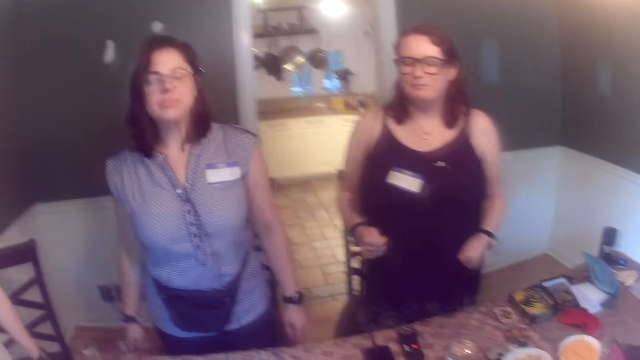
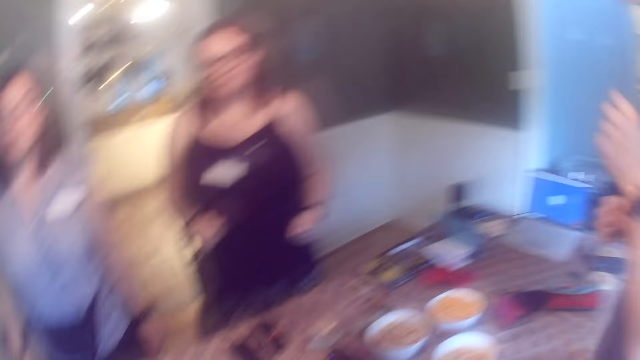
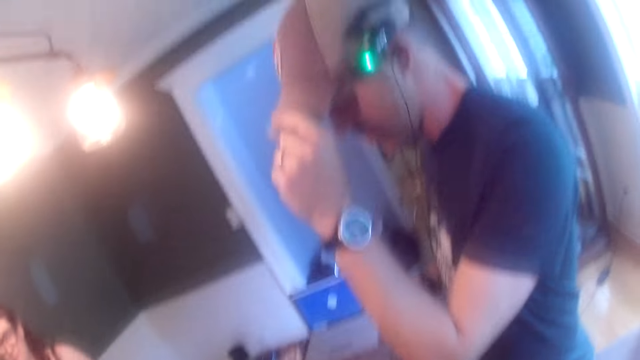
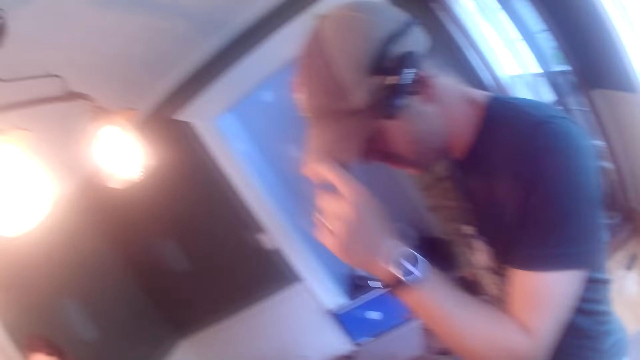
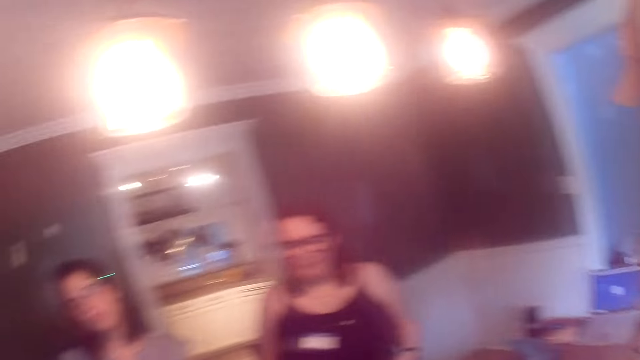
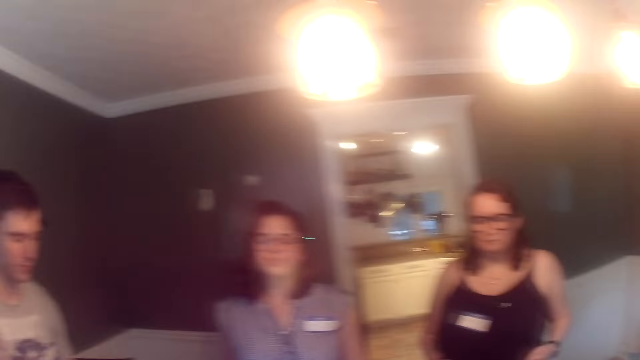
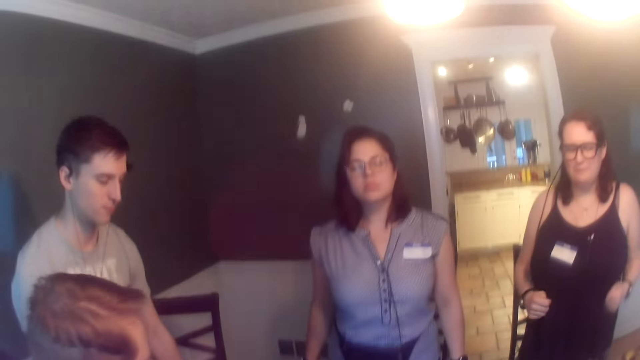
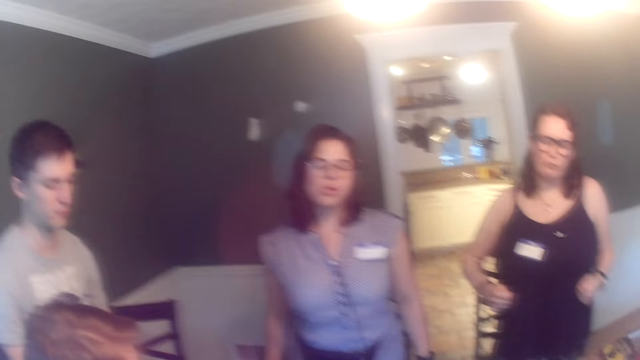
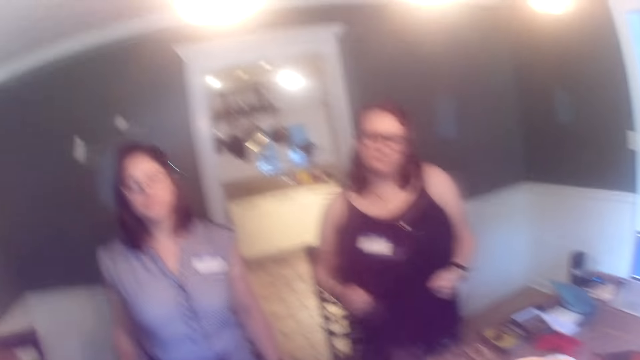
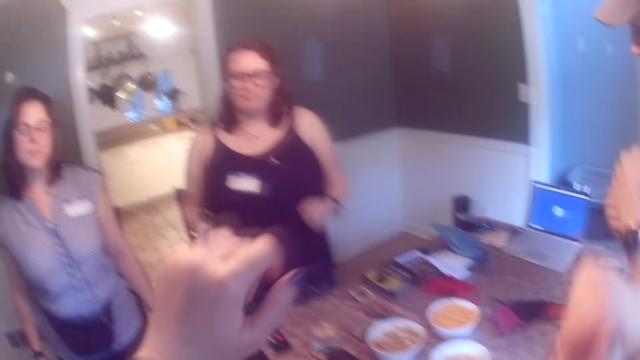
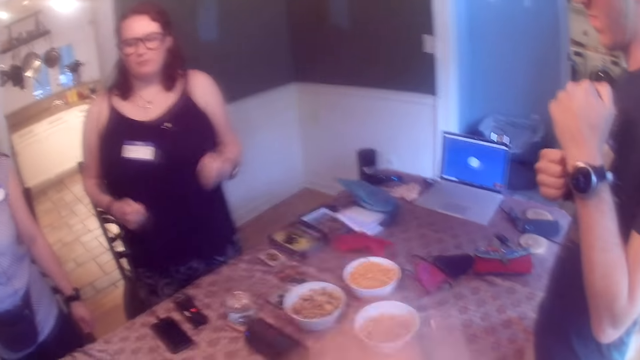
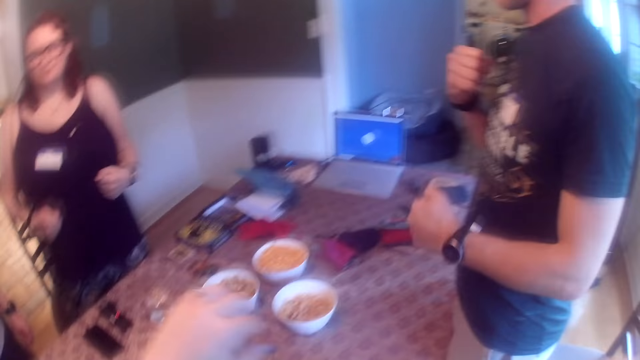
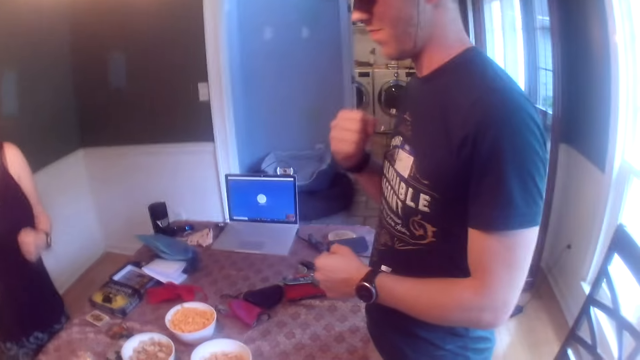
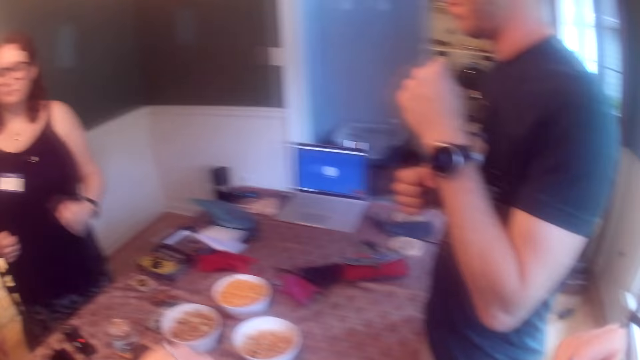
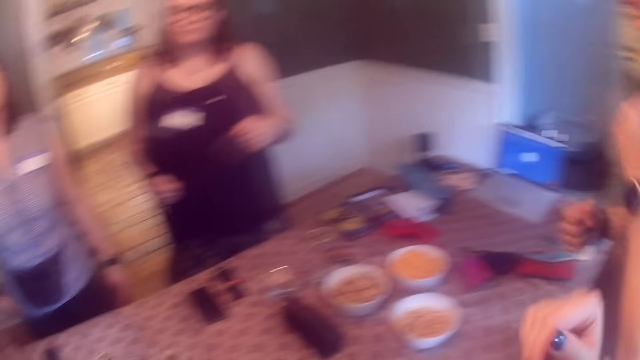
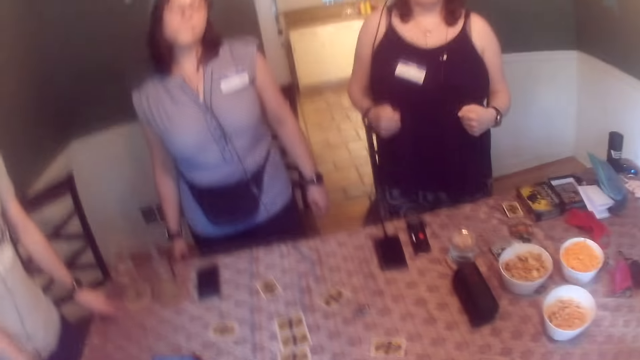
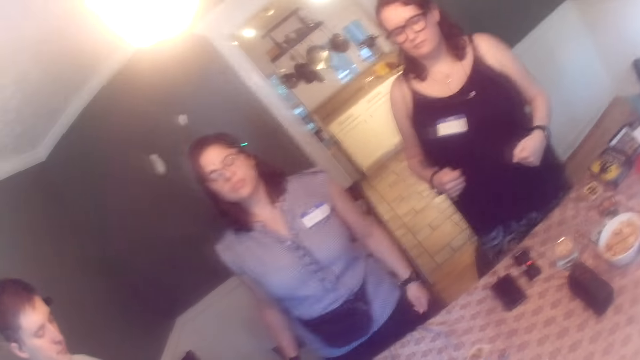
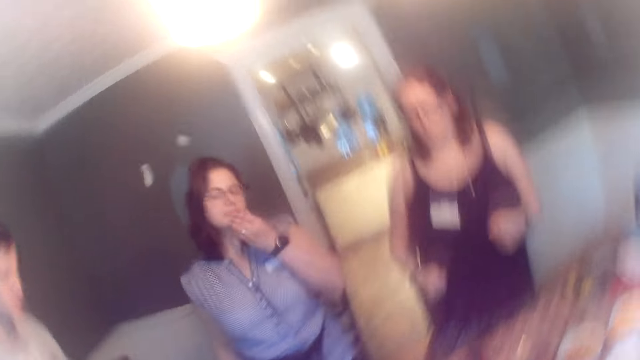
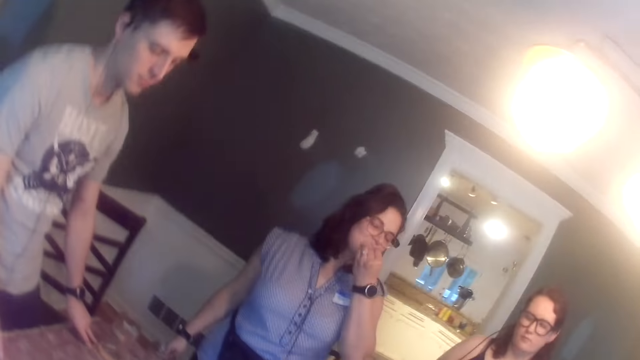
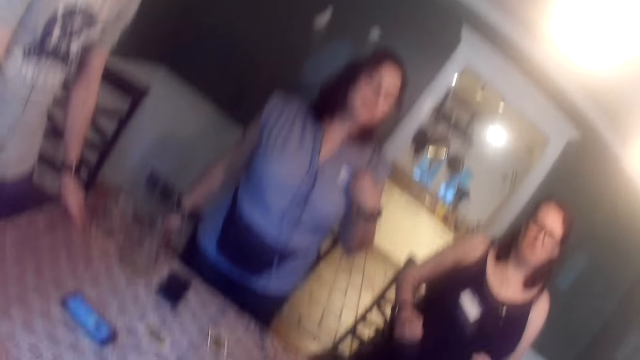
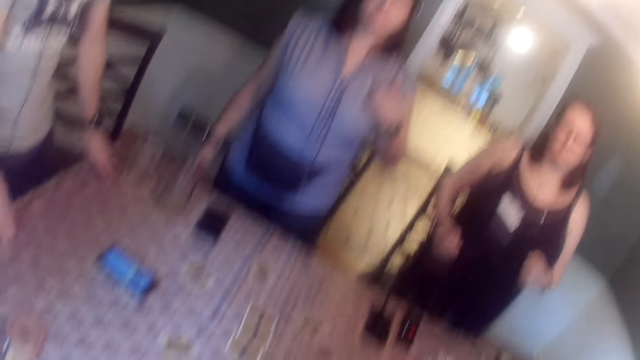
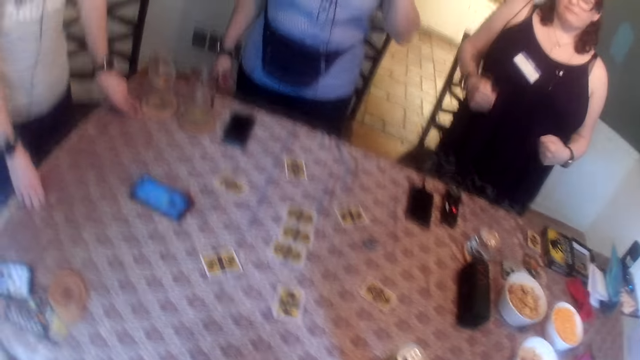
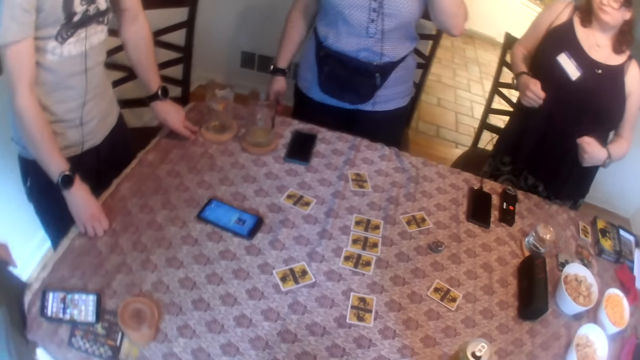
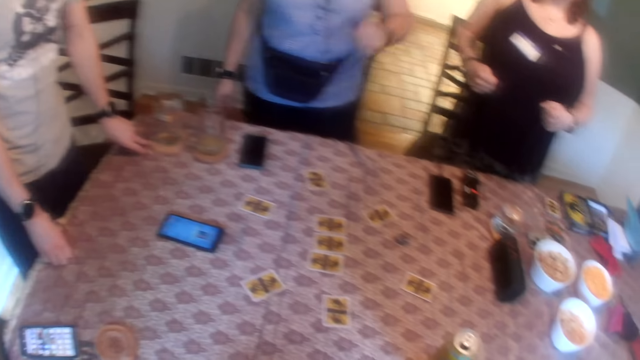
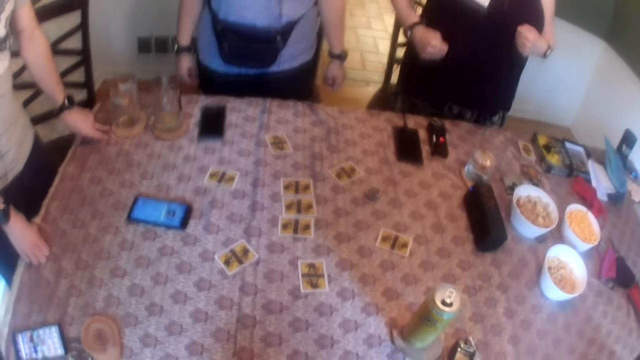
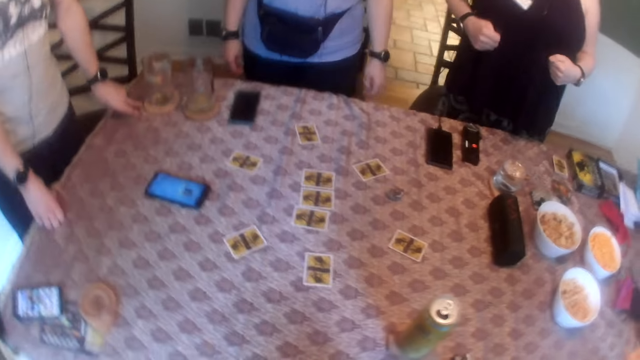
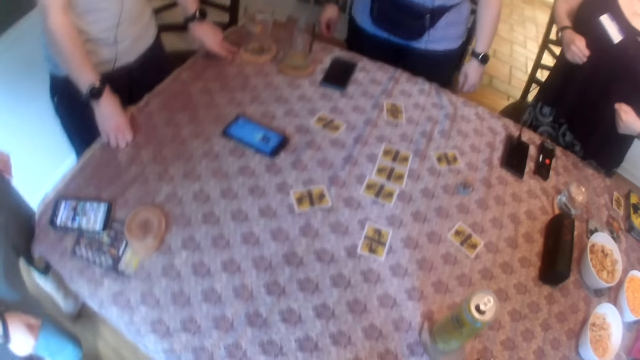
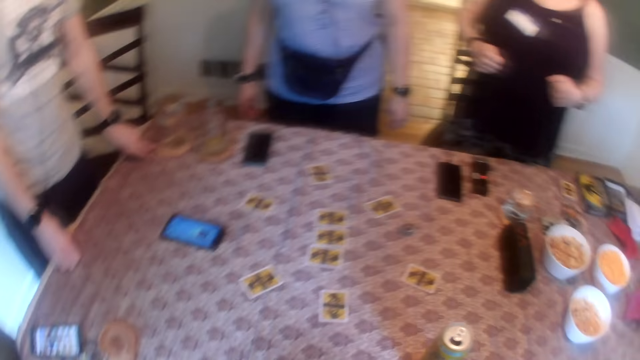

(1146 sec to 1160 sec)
A man dances and adjusts a cap on his head with his left hand. Another man dances. The camera wearer dances with people at the table. They look at the people at the table.

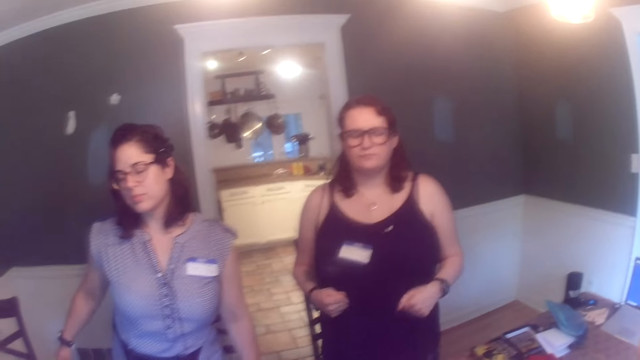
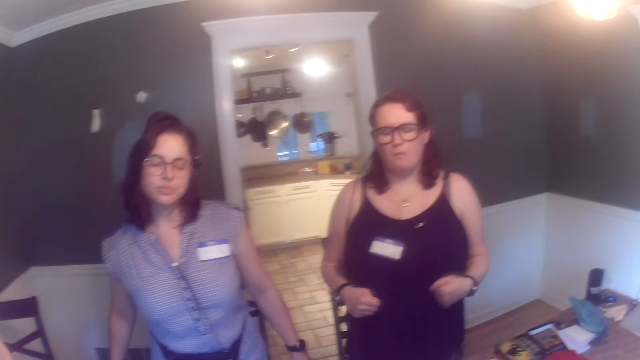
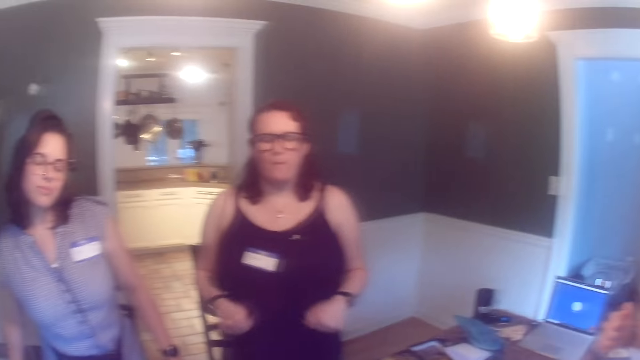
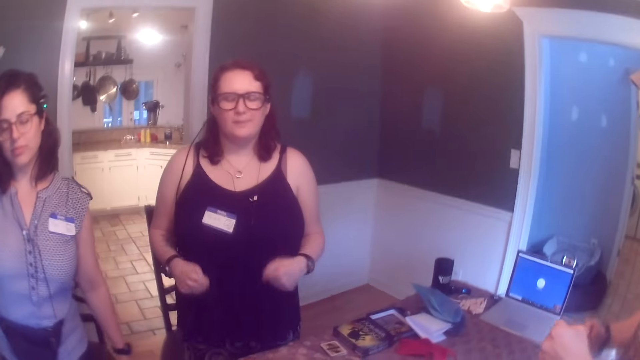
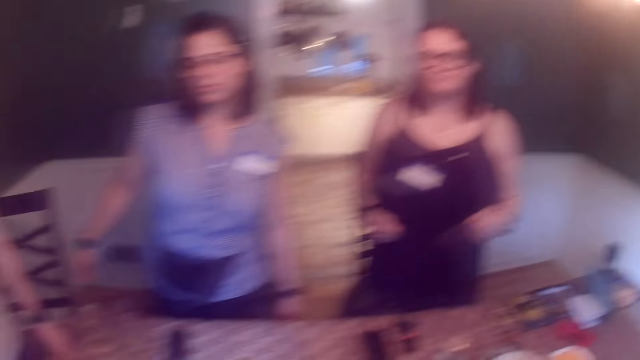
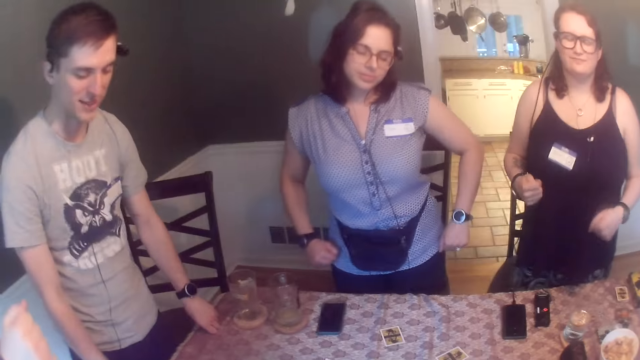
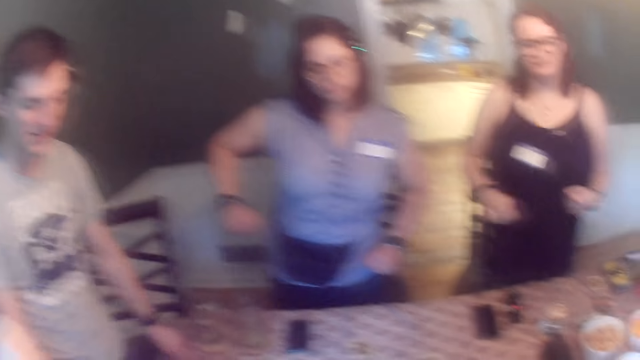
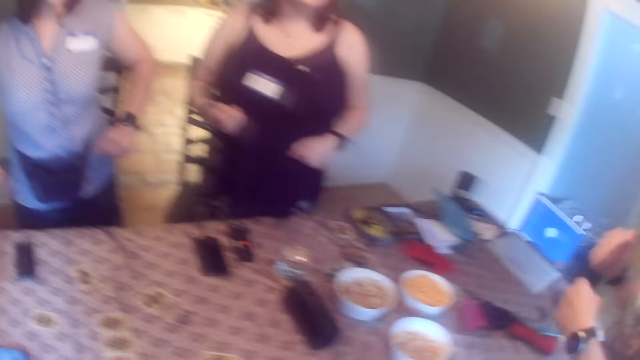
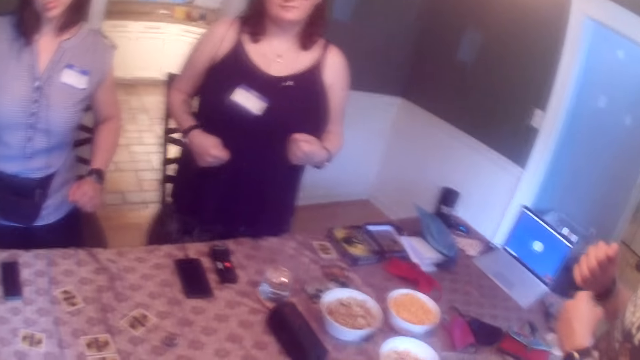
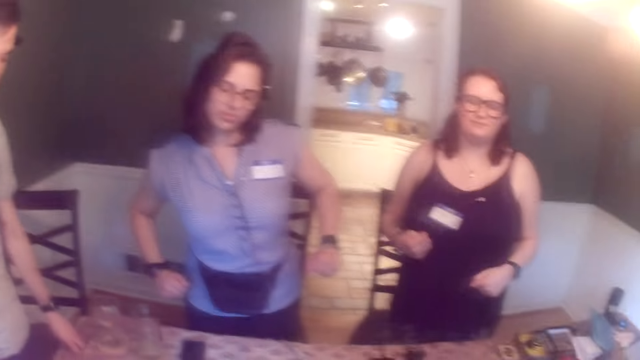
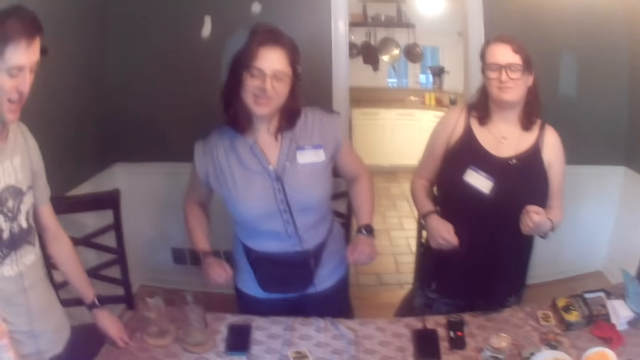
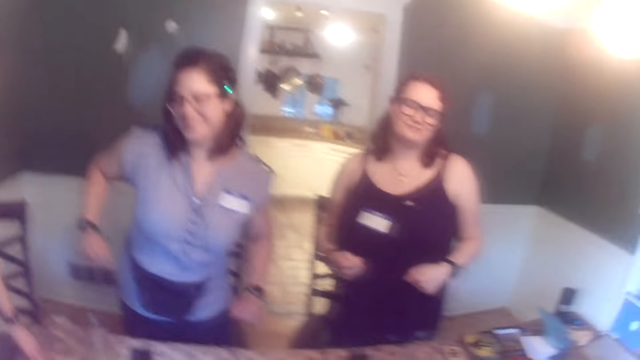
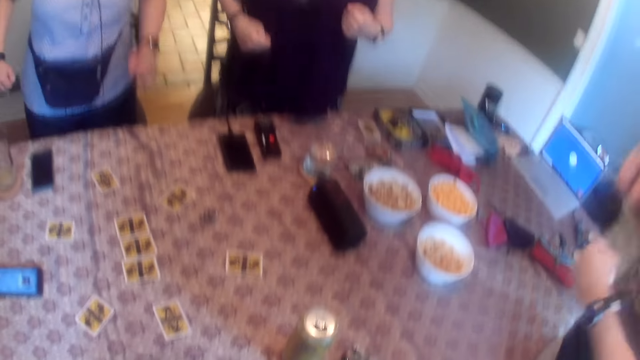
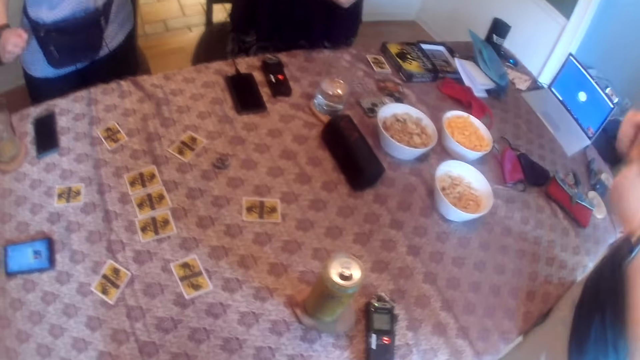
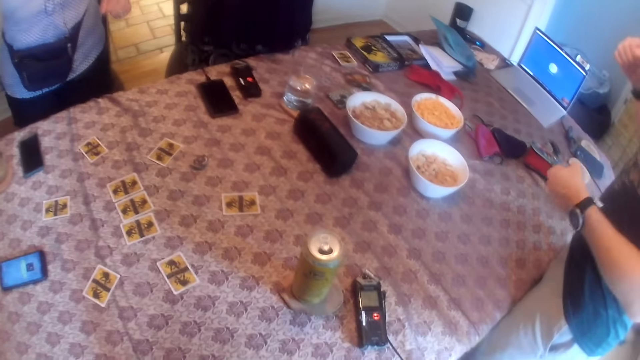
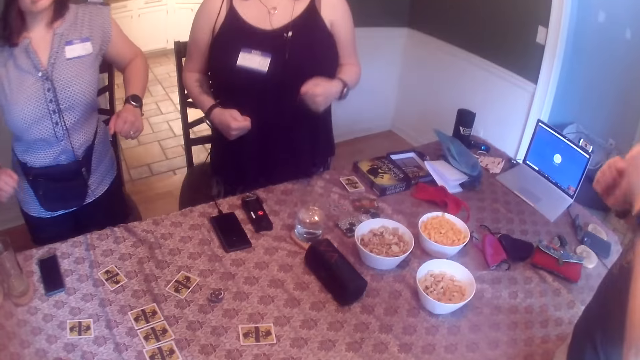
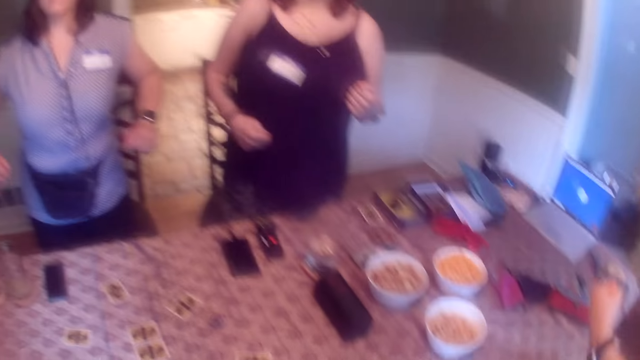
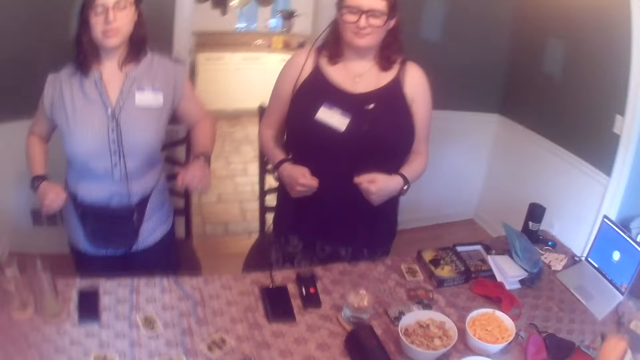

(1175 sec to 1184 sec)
A man interacts with the group of people round the table. Another man dances.
